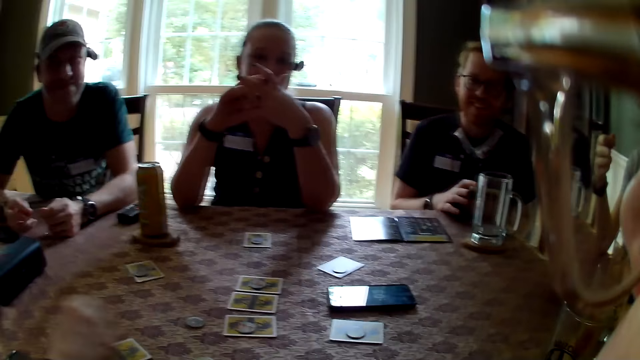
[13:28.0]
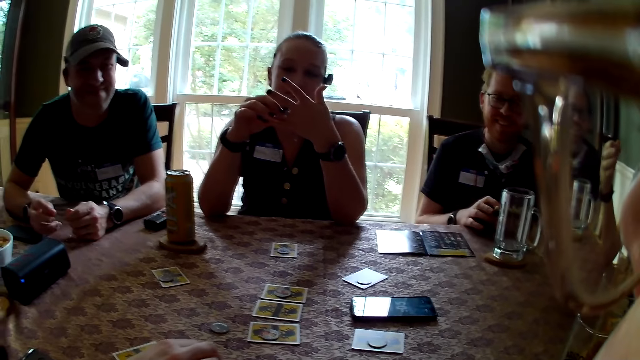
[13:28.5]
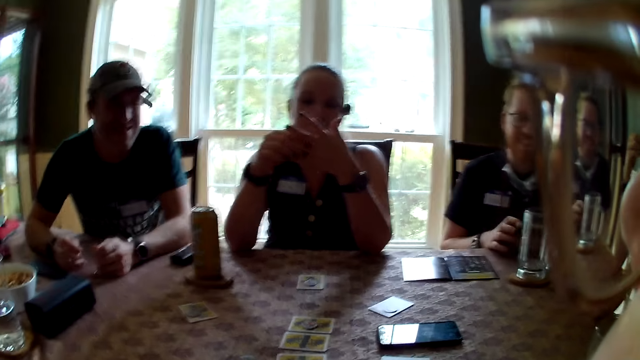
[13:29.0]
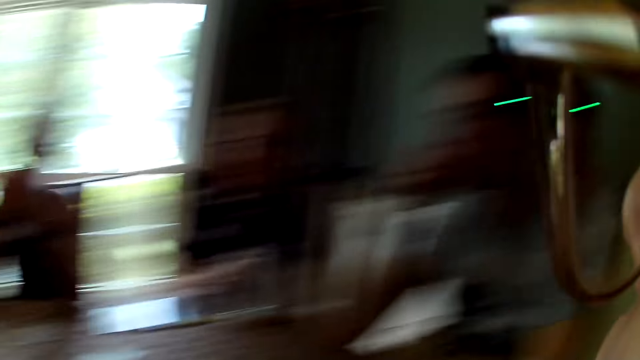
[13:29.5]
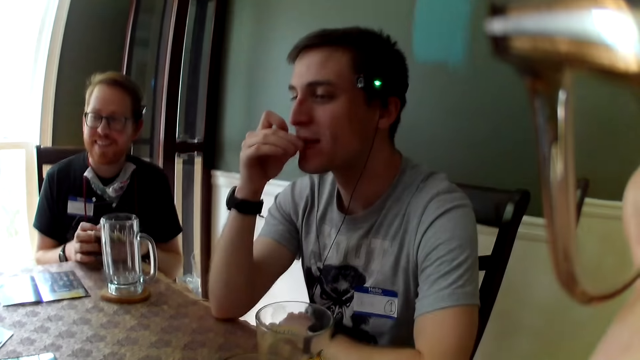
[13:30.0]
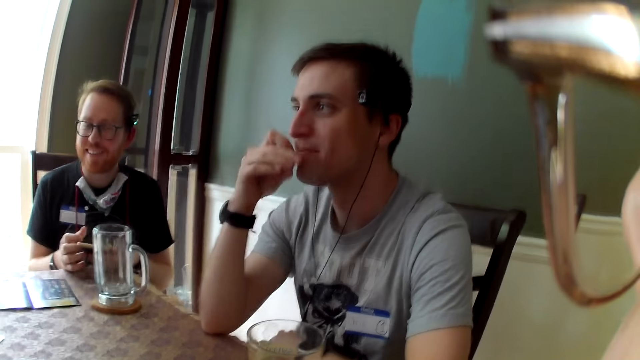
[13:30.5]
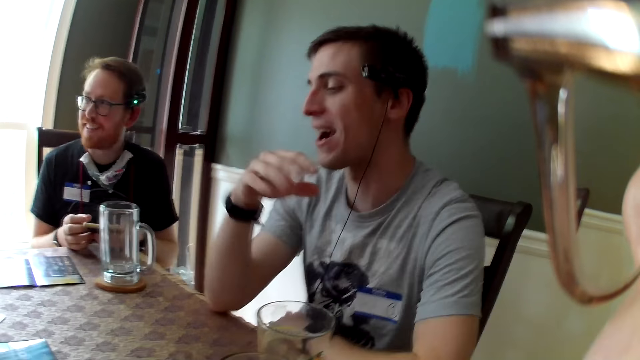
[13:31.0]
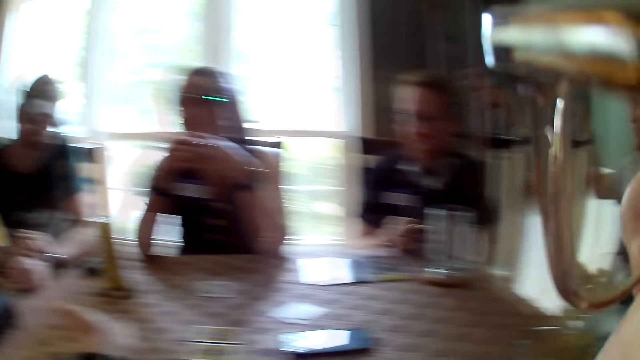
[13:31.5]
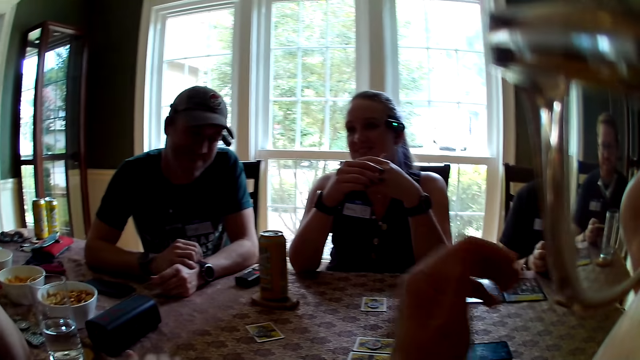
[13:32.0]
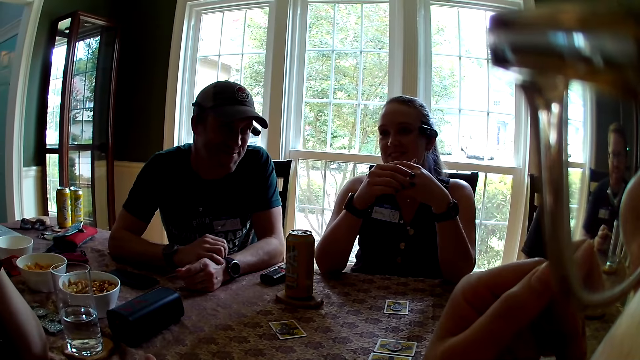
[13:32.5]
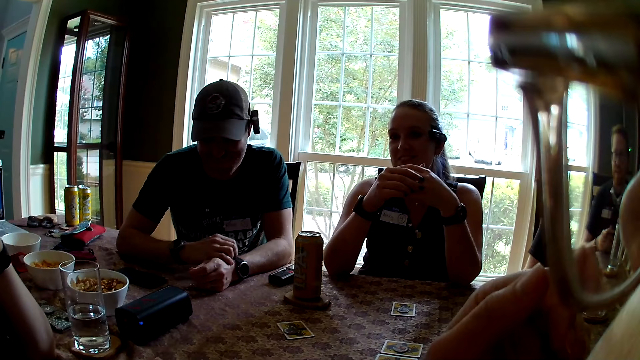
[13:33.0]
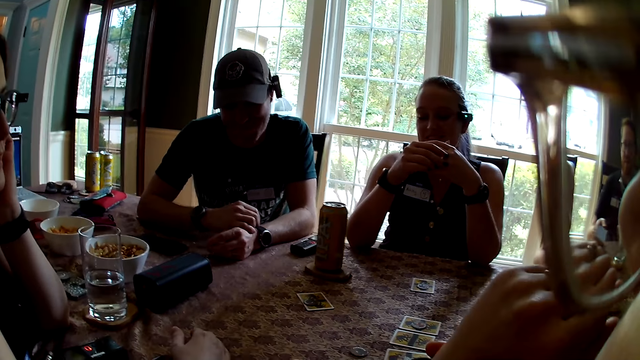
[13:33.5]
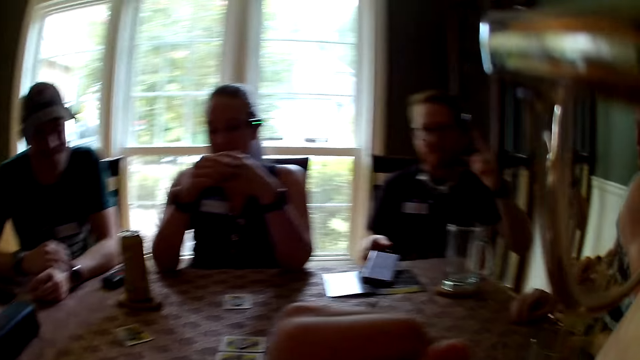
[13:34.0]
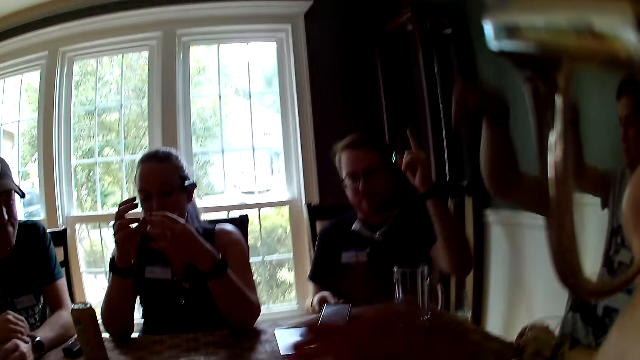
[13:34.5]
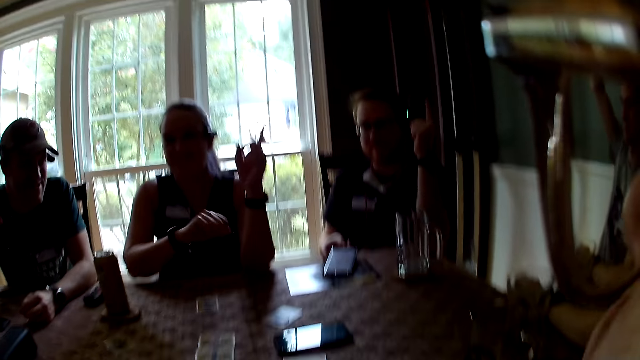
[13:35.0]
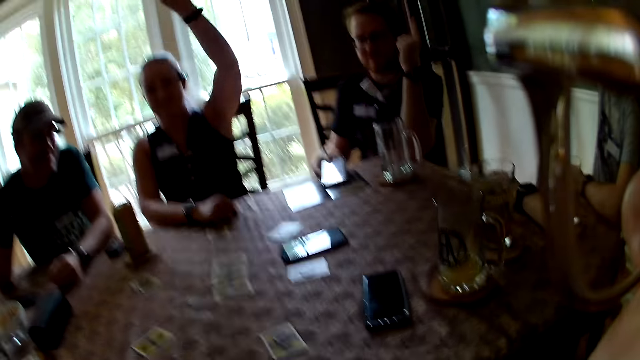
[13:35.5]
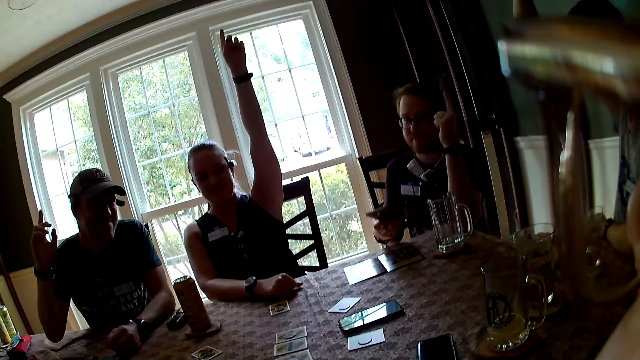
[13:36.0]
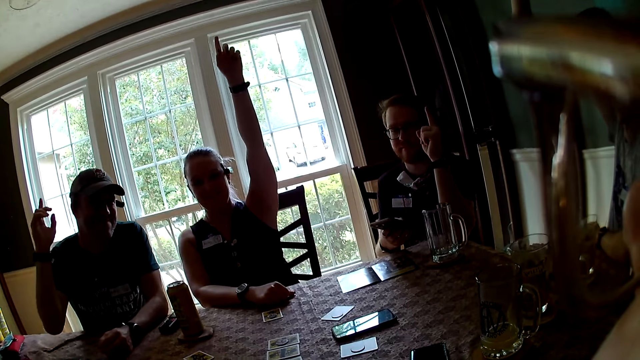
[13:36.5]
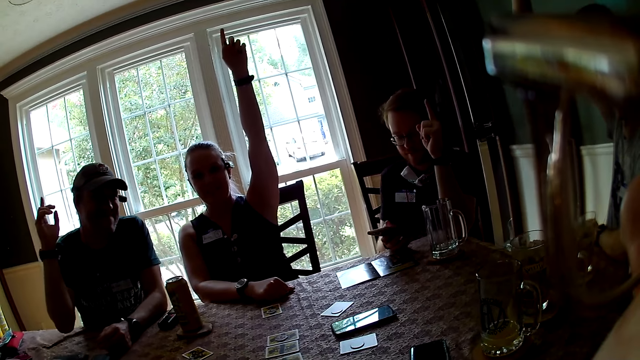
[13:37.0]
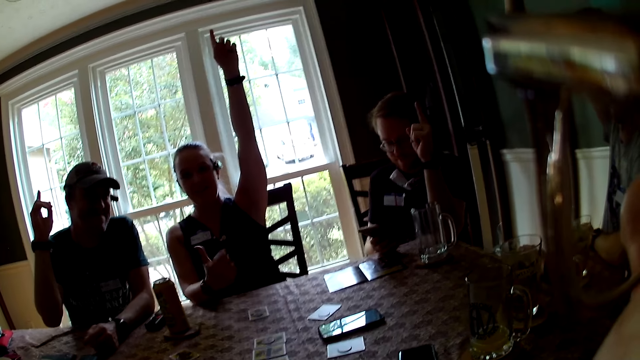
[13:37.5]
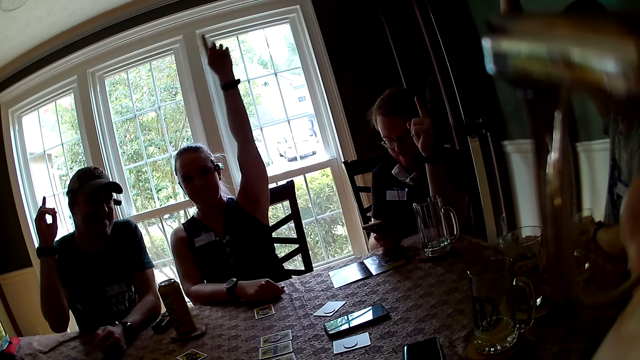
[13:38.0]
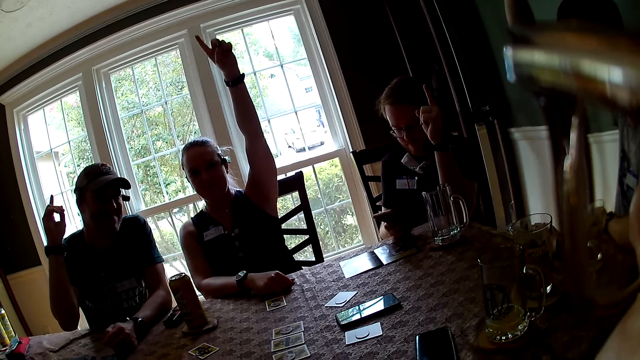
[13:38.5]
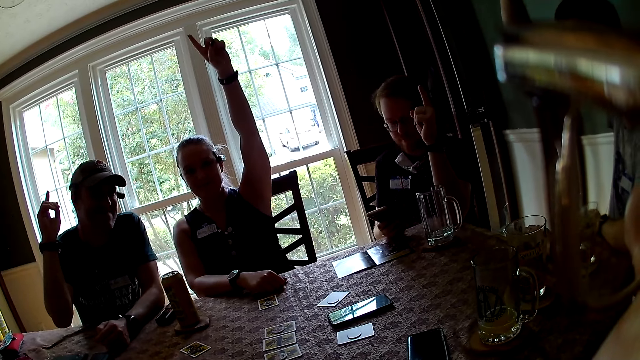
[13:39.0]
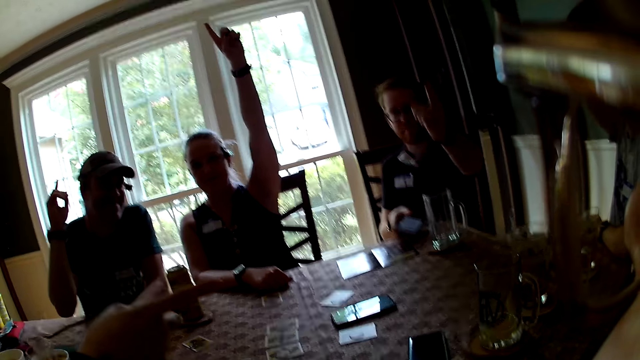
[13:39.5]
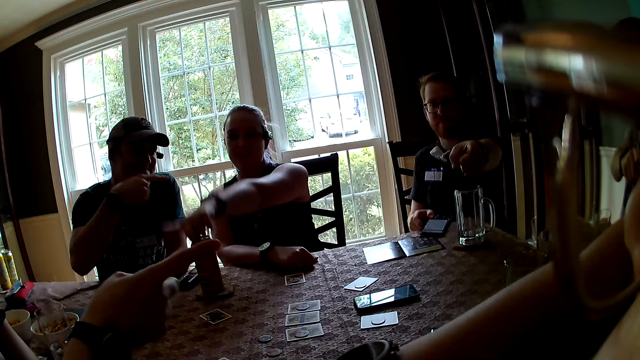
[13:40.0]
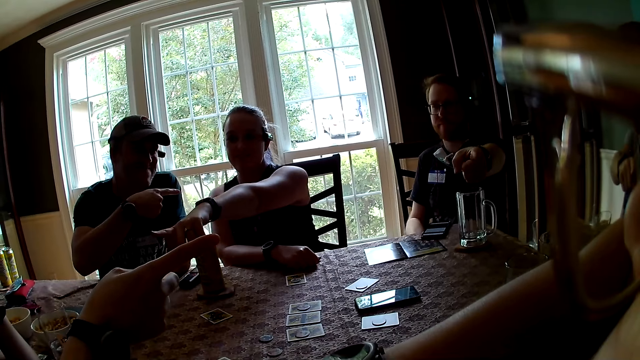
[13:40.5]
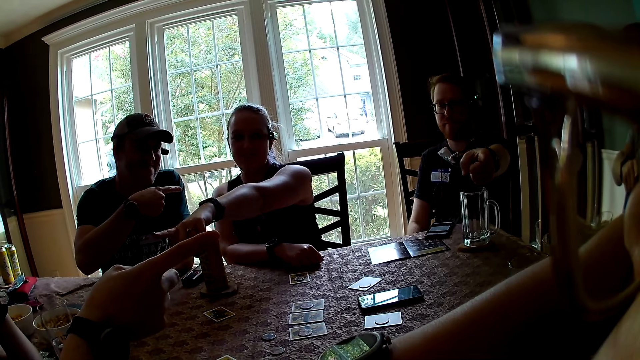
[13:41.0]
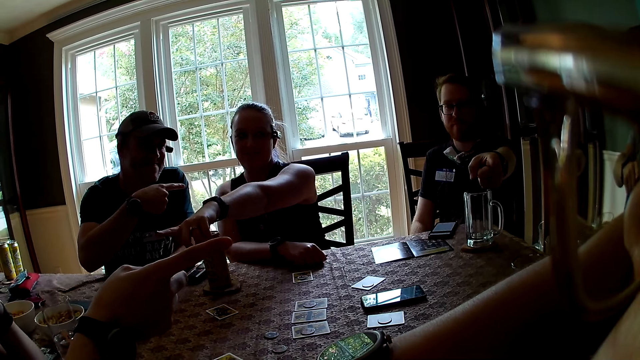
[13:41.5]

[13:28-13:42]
The camera wearer talks. She looks around. A woman interacts with everyone on the table. A man interacts with another man. The second man raises his right hand. A third man raises his right hand. He picks the mobile phone with his right hand. Another woman raises her left hand. The first man raises his right hand. The other woman talks to the camera wearer. The camera wearer talks. The first woman points at the second man. The third man points at the camera wearer with his right hand. The camera wearer points at the first woman with her right hand. The second man points at the camera wearer with his right hand. The first man points at the other woman with his right hand. The other woman points at the first woman with her left hand.

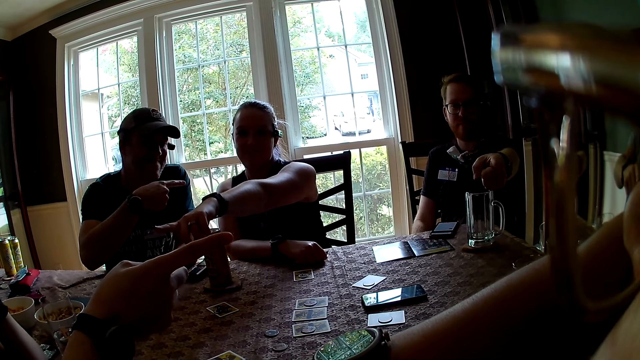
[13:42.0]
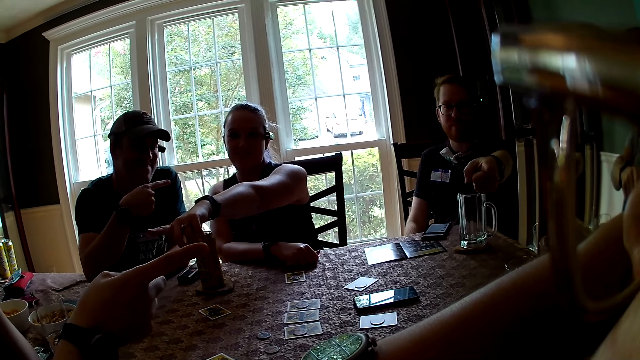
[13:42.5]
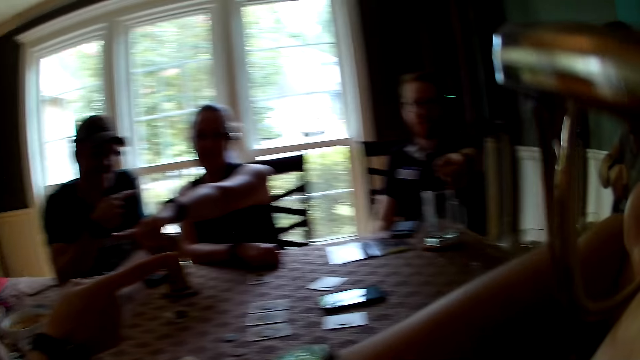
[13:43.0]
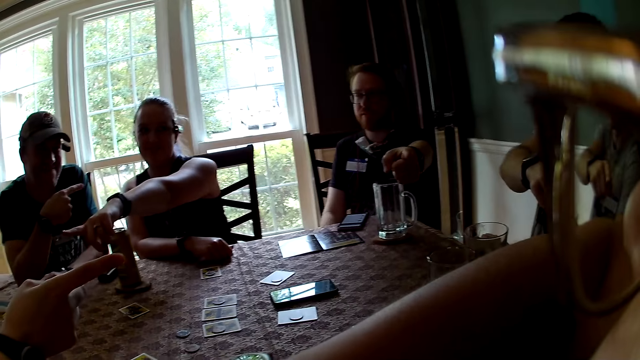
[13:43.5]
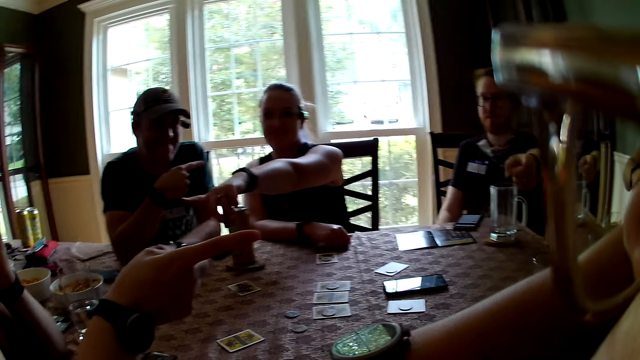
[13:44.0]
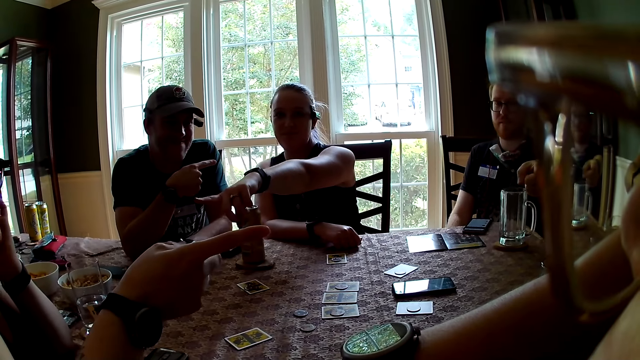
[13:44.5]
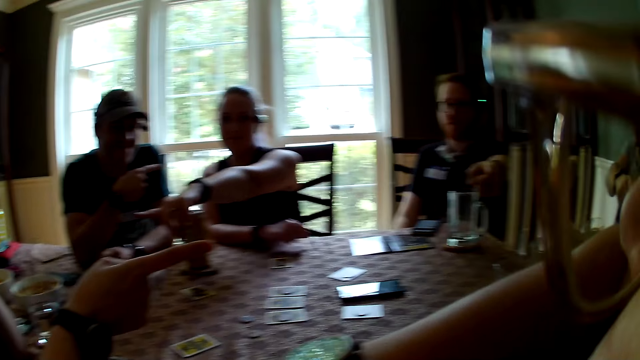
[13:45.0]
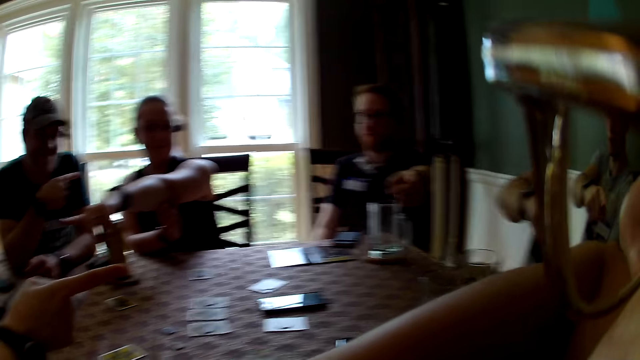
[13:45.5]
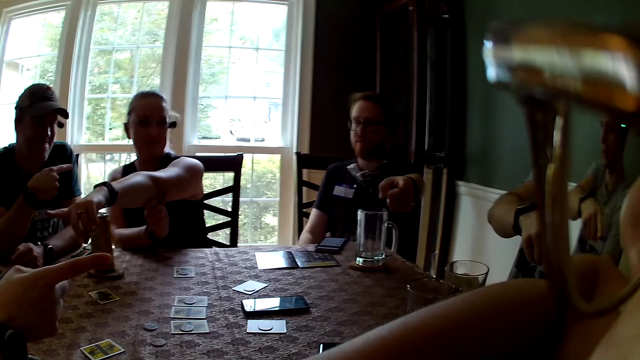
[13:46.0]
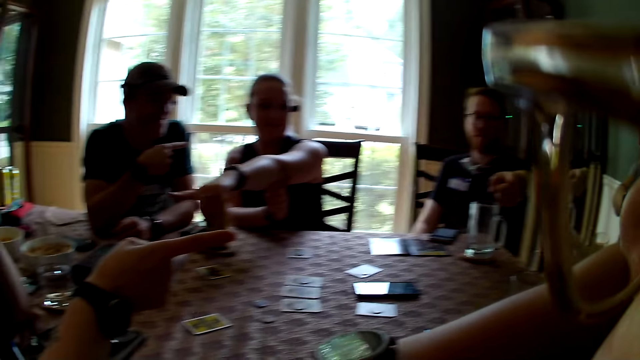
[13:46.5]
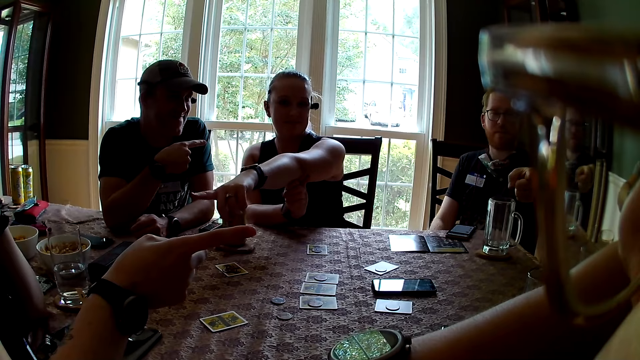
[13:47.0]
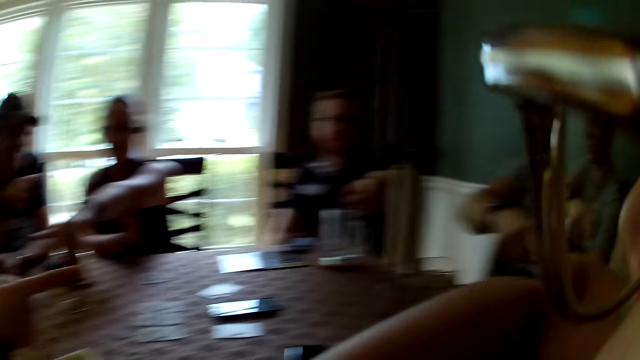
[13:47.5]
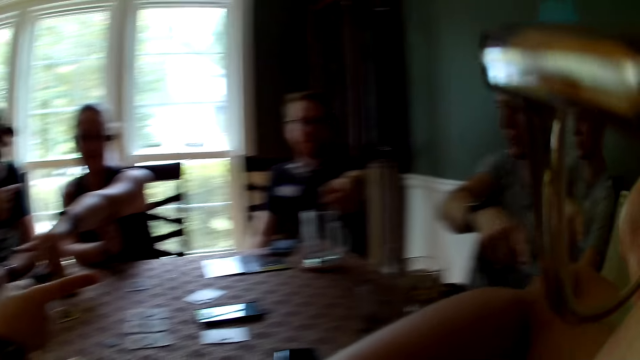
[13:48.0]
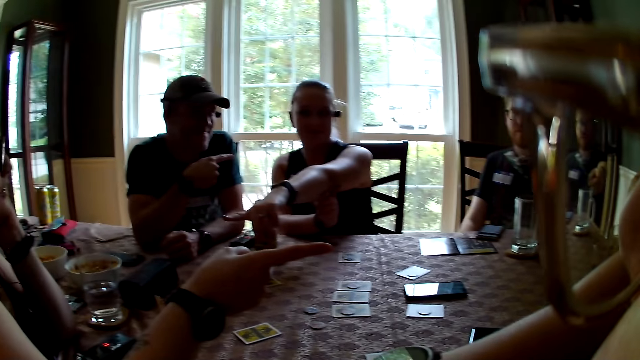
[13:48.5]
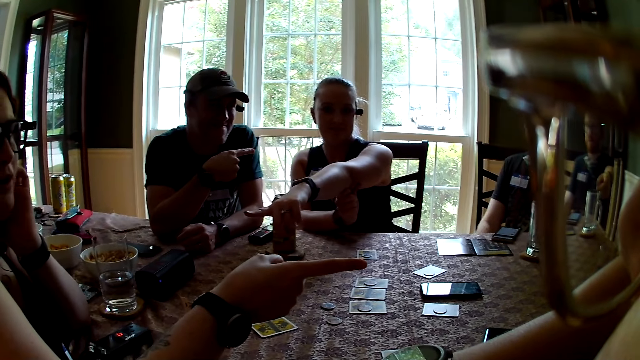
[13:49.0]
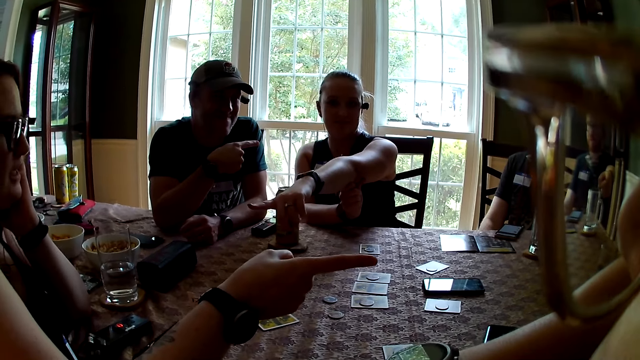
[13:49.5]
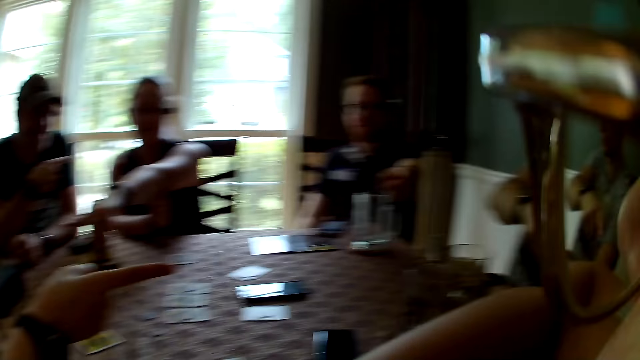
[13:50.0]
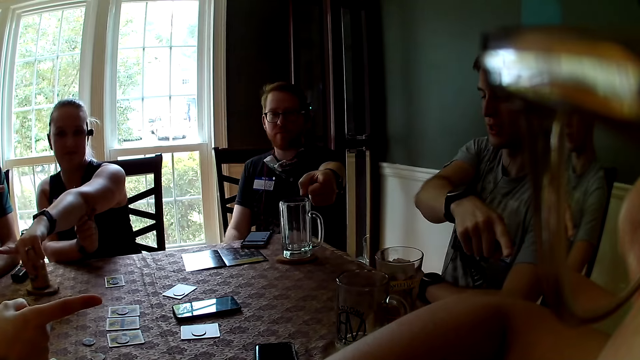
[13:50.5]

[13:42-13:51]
The camera wearer looks around. A woman interacts with everyone on the table. The camera wearer converses with the group of people.
